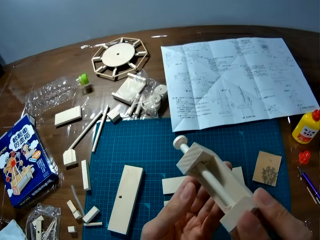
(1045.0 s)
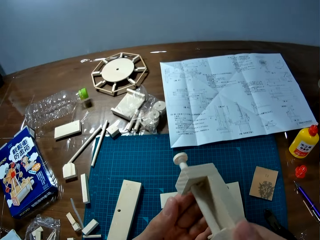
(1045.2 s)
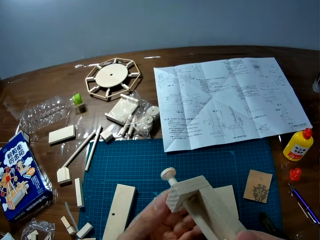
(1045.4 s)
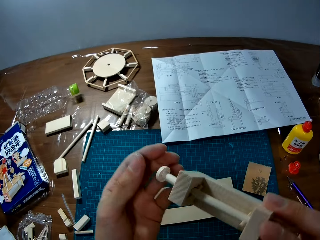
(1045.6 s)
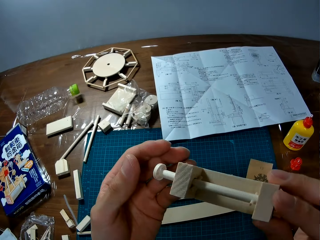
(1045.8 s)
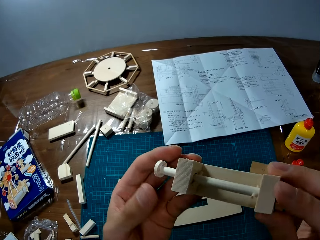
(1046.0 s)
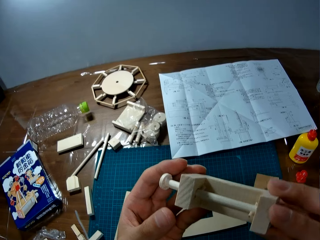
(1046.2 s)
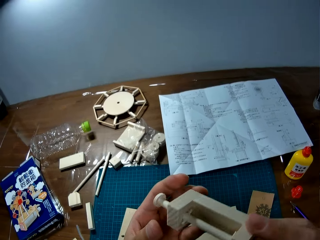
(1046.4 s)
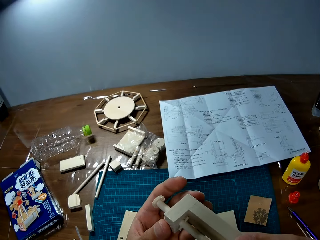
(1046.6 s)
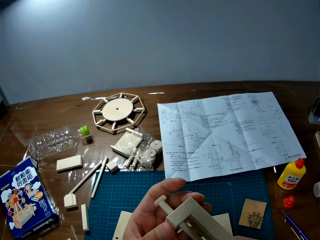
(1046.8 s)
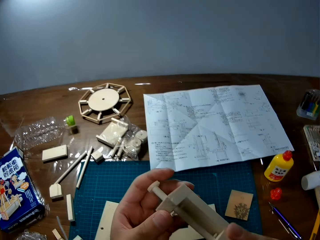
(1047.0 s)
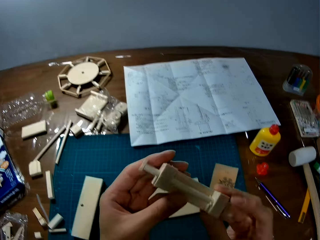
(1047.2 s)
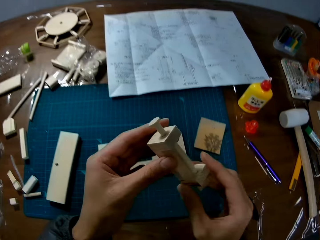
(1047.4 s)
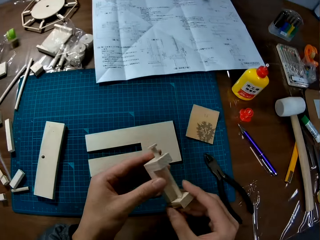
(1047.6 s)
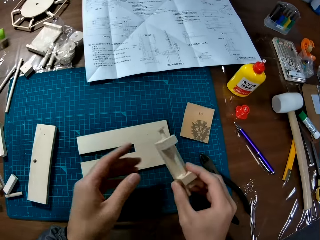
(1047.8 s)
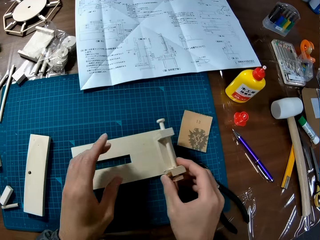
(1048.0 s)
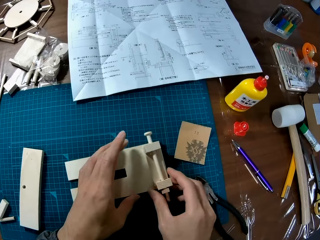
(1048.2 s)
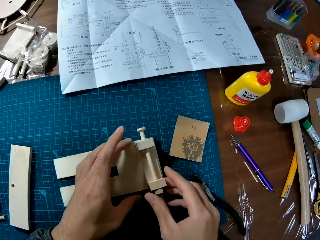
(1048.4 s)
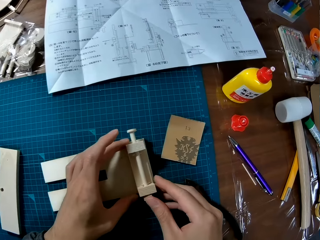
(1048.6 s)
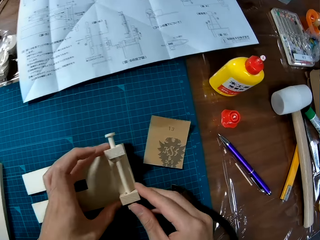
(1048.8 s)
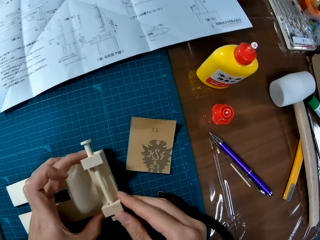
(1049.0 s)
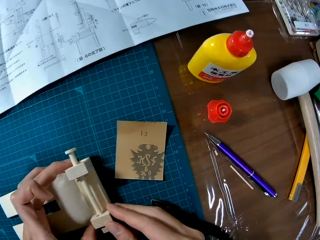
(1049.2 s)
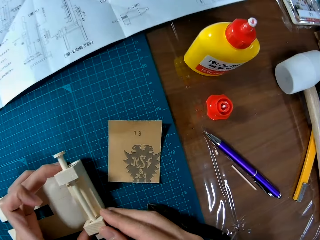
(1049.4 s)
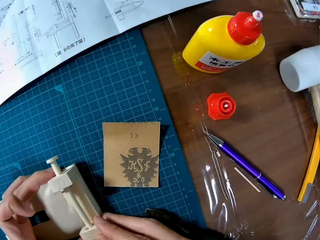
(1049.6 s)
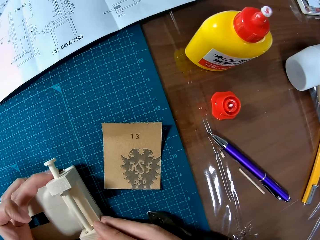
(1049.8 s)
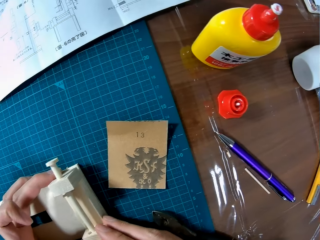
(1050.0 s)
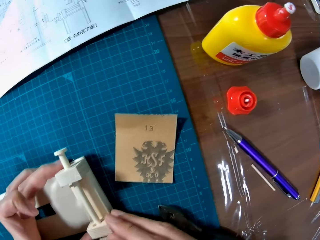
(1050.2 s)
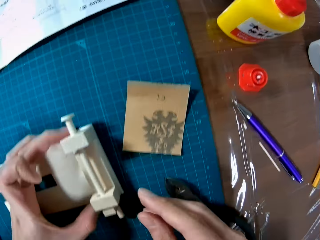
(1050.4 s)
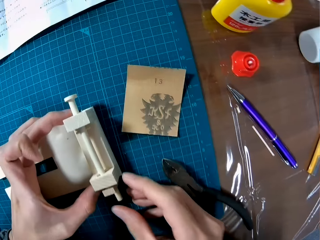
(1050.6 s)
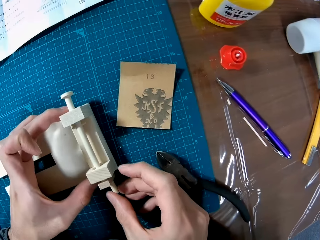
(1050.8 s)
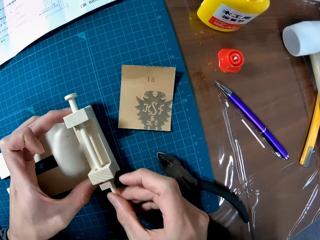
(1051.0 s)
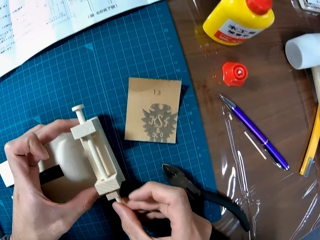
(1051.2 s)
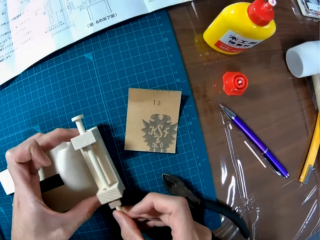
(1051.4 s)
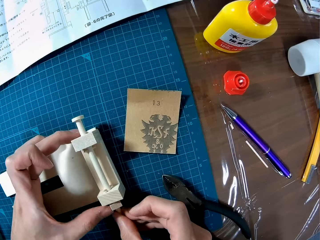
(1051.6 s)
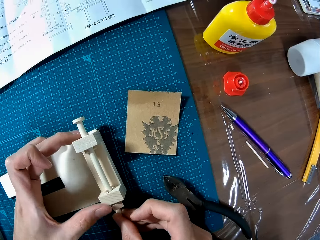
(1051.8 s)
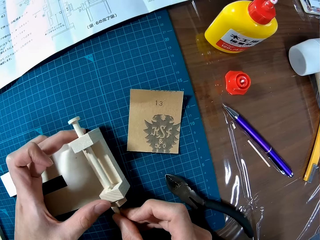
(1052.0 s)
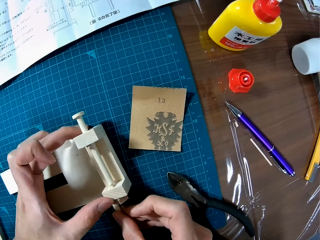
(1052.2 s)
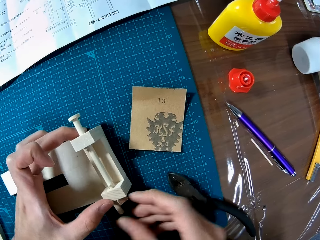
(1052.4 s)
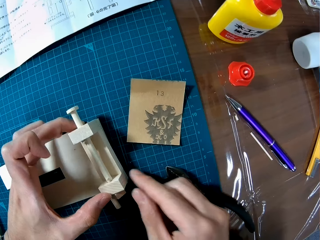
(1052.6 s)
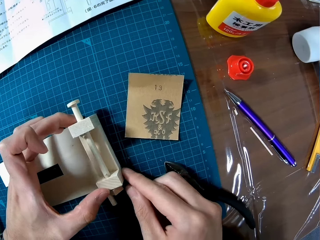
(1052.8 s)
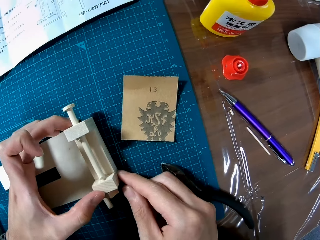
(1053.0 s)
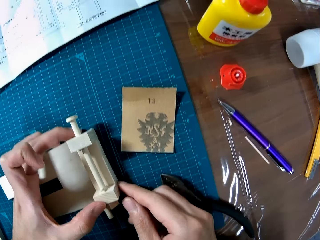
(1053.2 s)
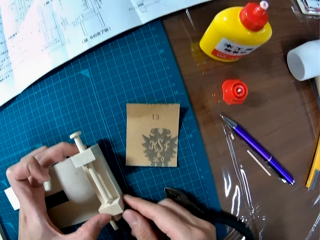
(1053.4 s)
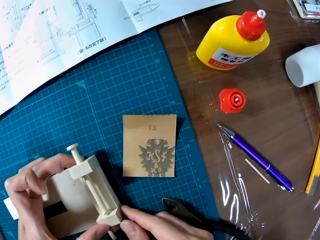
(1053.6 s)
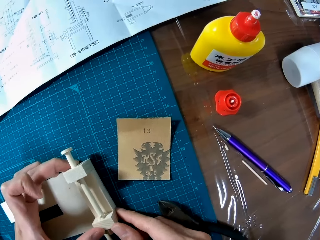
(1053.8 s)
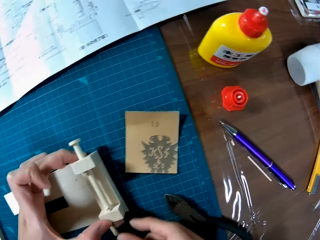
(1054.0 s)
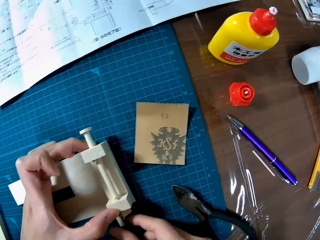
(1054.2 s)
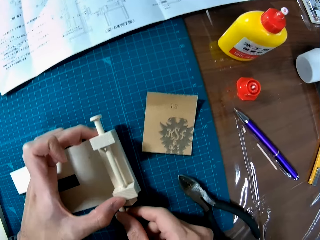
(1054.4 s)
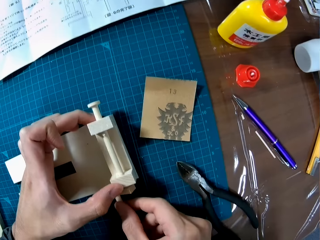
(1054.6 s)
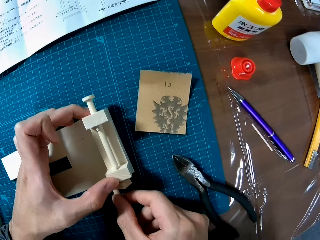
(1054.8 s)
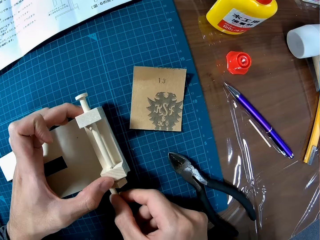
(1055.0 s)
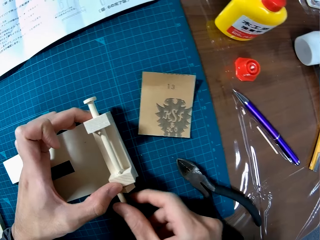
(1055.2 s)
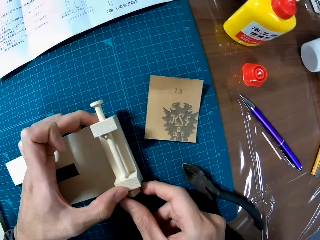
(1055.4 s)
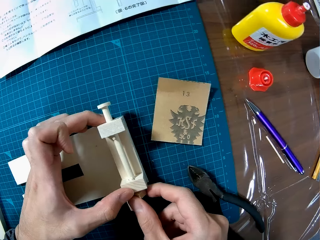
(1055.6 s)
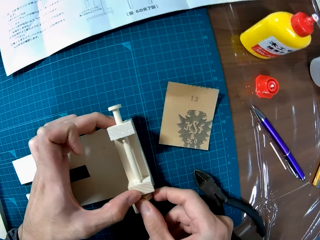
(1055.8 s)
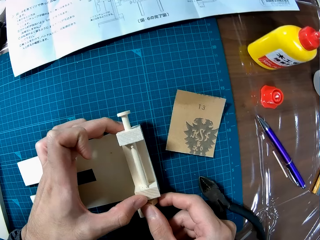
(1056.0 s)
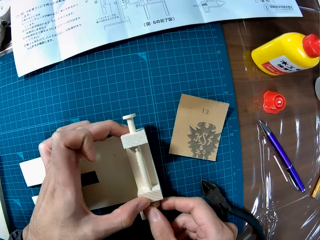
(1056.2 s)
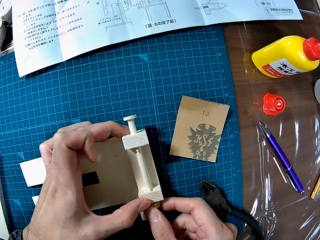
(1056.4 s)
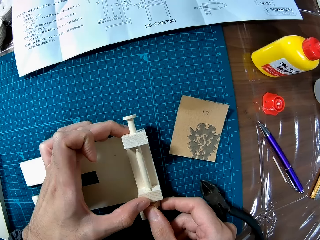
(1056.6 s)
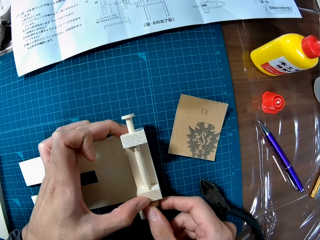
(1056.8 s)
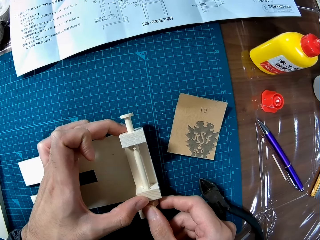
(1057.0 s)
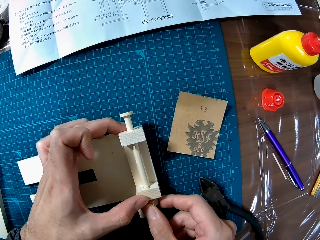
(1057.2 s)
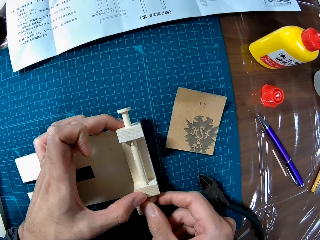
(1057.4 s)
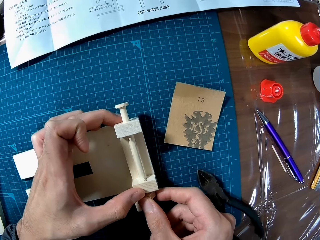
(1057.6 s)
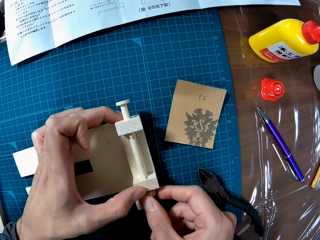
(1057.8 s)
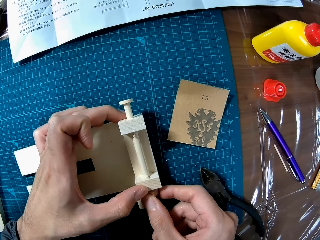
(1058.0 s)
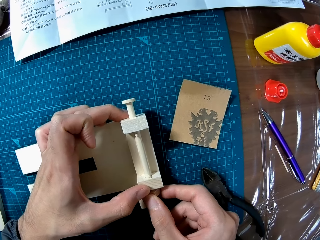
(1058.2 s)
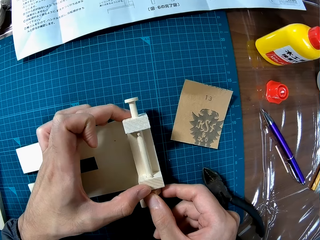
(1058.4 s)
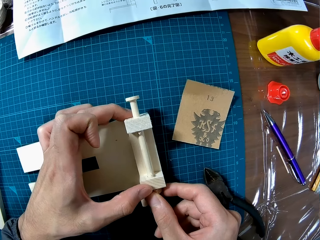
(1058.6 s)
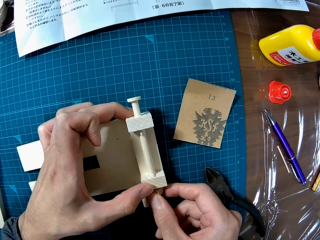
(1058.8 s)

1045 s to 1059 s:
The camera wearer checks craft material. They put the craft material onto another. They try out the craft material.

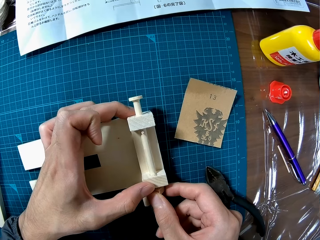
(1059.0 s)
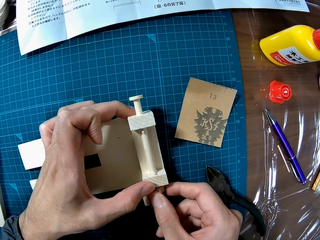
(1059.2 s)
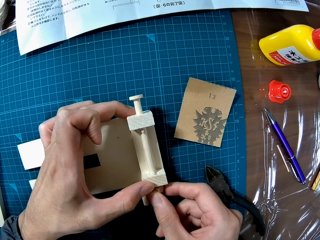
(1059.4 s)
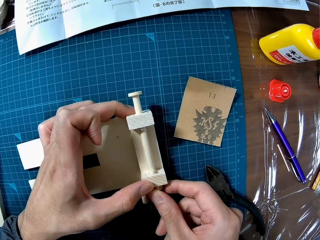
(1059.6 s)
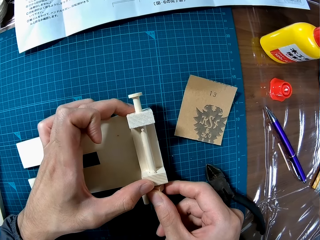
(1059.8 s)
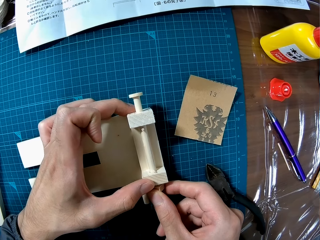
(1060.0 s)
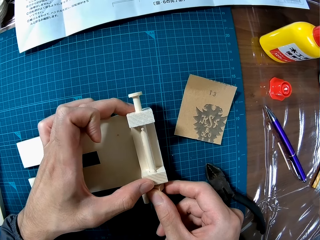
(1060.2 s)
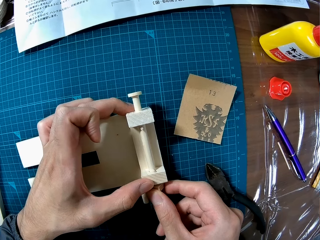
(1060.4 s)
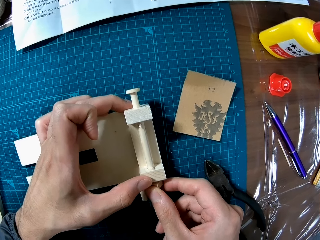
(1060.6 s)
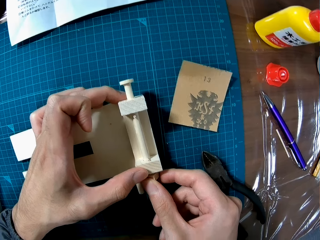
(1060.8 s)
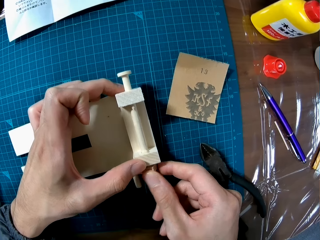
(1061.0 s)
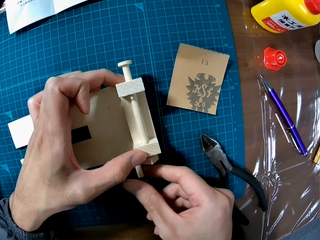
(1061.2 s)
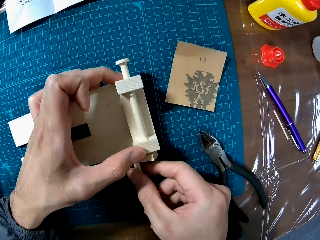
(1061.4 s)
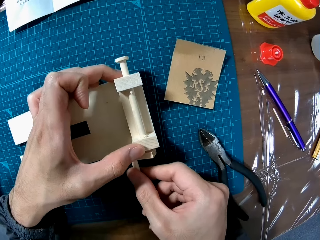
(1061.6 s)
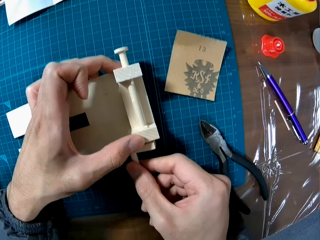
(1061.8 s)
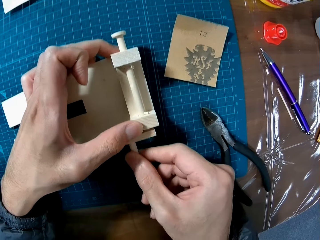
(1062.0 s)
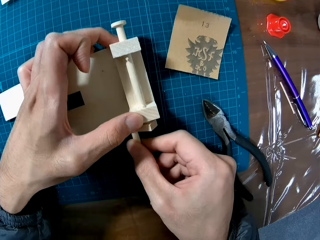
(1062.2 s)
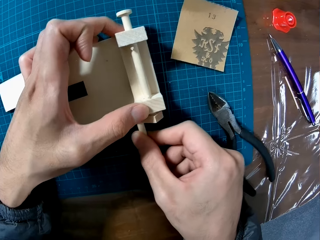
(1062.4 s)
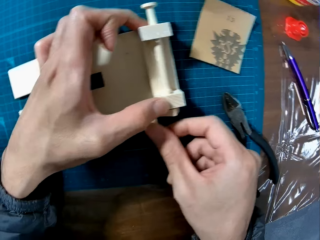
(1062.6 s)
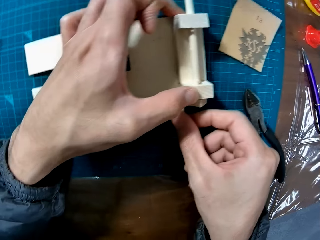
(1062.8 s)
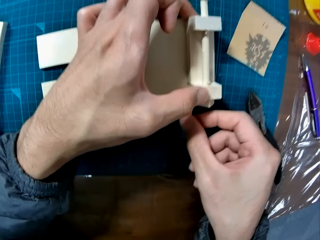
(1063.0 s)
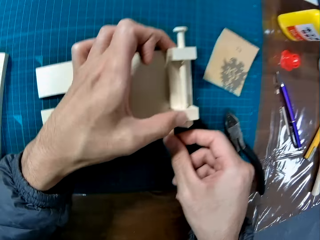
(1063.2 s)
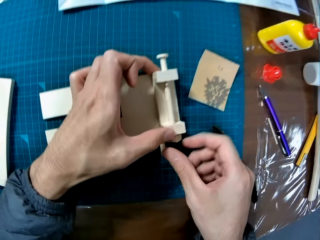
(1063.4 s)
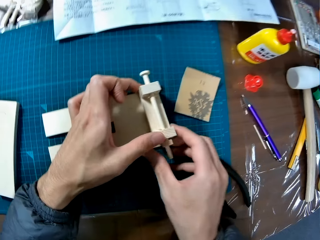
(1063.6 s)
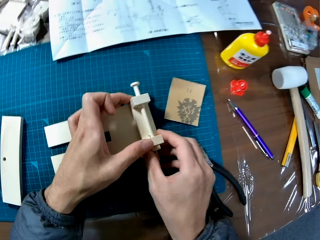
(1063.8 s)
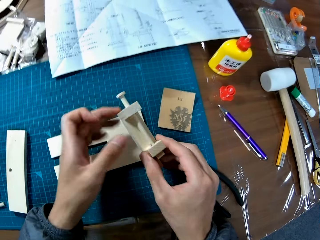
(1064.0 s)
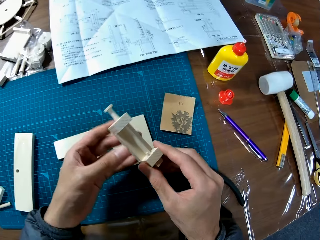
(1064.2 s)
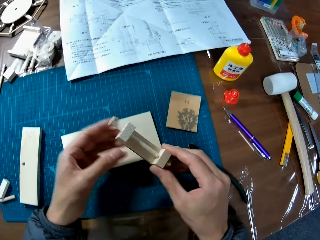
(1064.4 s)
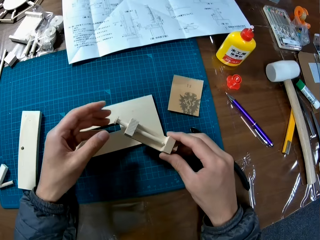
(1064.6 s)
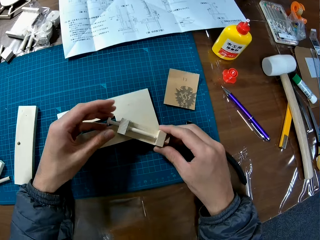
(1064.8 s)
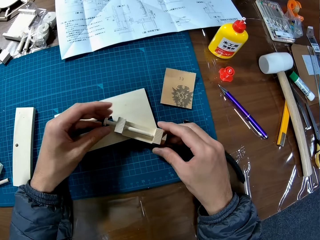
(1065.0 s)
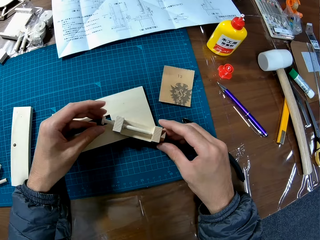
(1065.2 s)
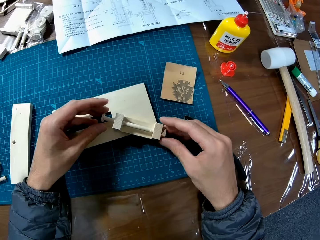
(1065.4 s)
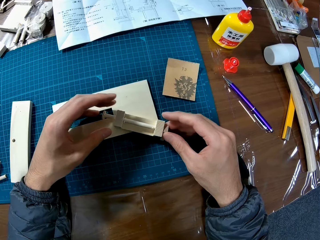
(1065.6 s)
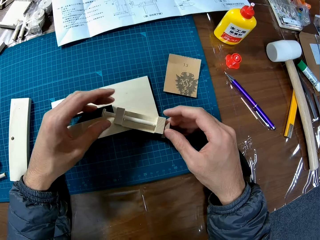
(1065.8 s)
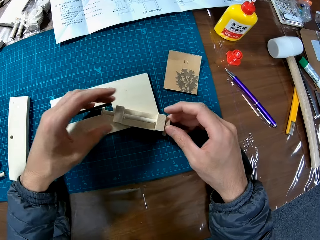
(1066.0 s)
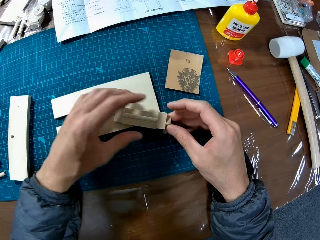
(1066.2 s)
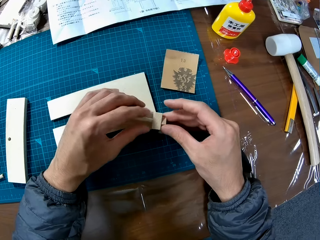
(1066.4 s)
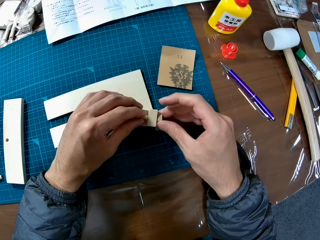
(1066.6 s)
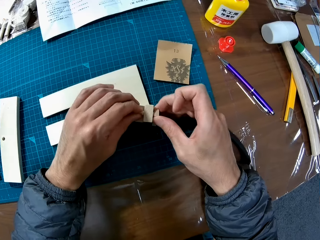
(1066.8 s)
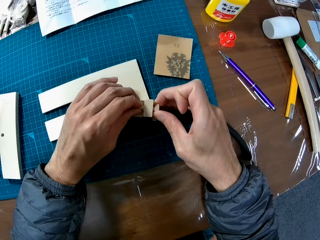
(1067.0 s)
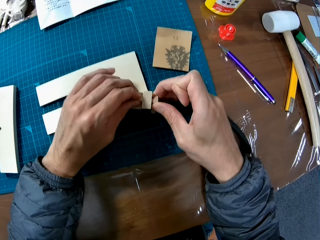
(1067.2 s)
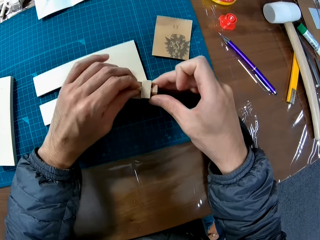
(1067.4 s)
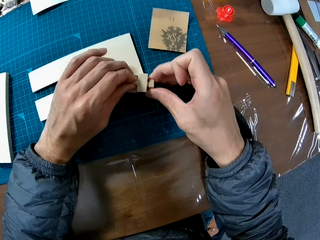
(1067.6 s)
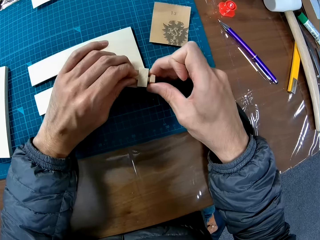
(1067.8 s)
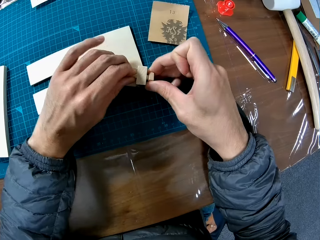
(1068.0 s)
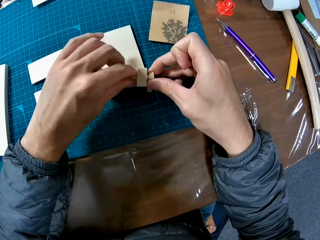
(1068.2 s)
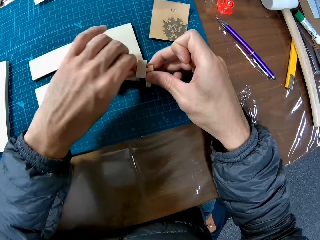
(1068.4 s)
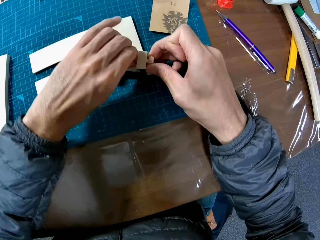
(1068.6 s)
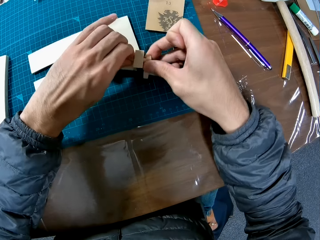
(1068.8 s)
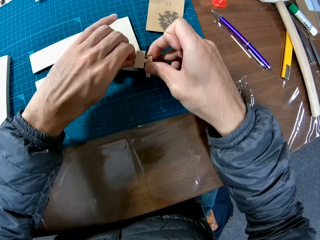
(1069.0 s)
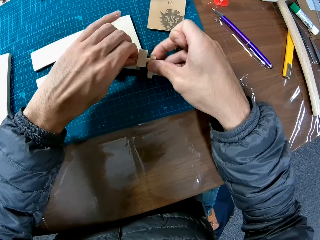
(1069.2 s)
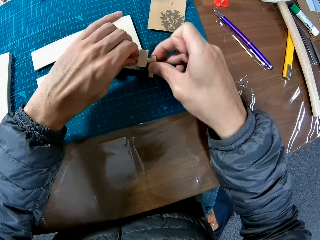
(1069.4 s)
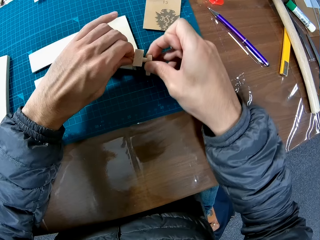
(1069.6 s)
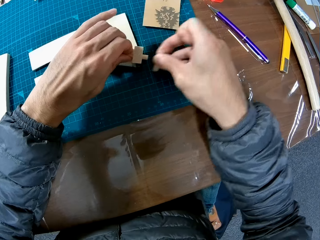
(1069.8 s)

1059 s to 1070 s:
The camera wearer picks up craft material. They dismantle the wood pieces. They put down the craft material. They remove the craft material.
